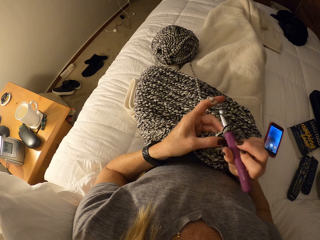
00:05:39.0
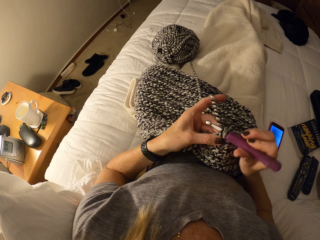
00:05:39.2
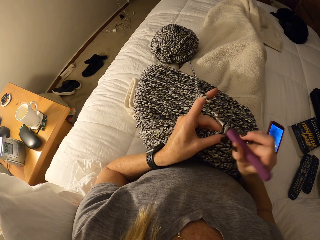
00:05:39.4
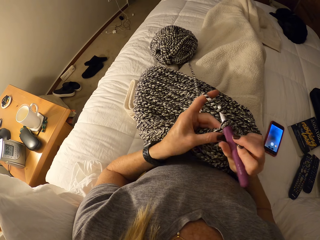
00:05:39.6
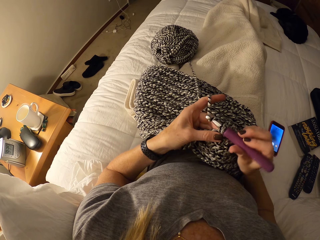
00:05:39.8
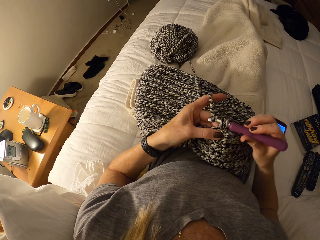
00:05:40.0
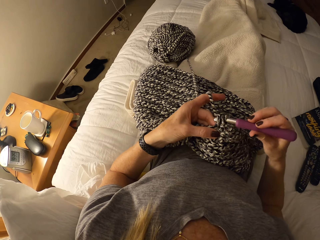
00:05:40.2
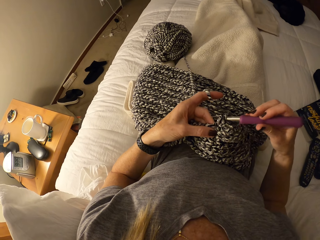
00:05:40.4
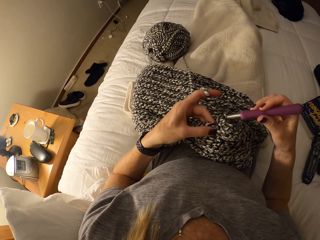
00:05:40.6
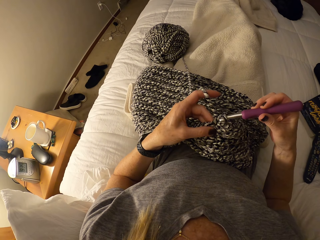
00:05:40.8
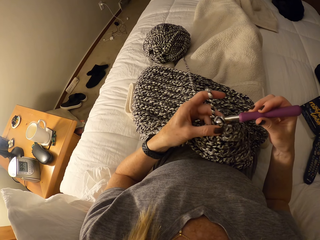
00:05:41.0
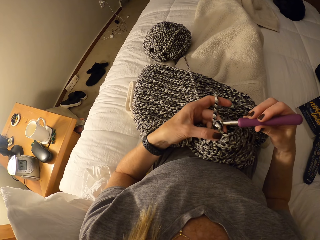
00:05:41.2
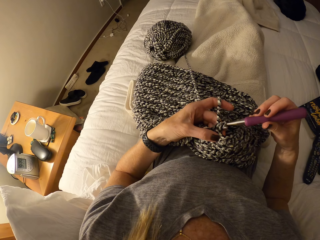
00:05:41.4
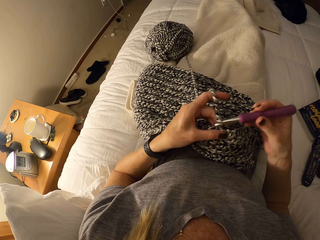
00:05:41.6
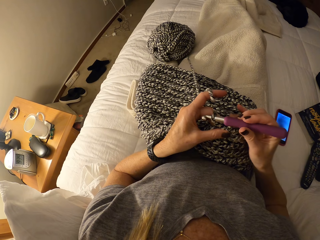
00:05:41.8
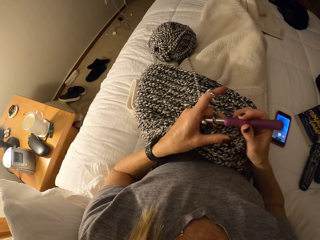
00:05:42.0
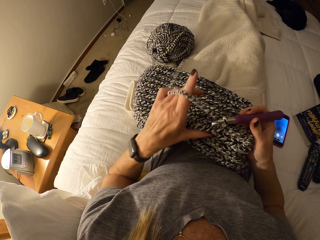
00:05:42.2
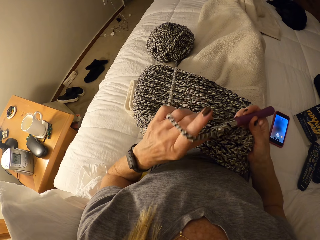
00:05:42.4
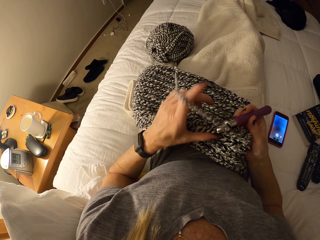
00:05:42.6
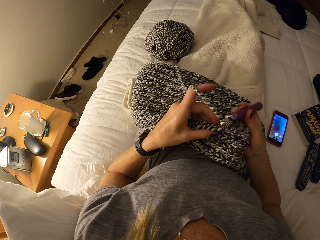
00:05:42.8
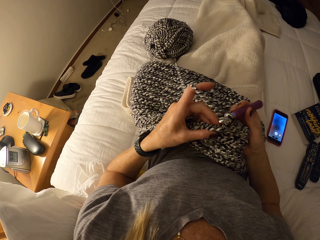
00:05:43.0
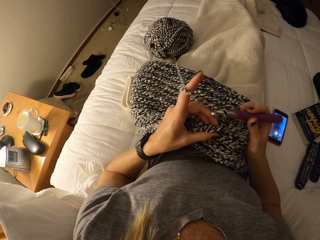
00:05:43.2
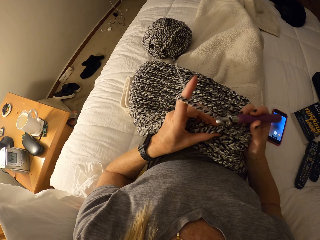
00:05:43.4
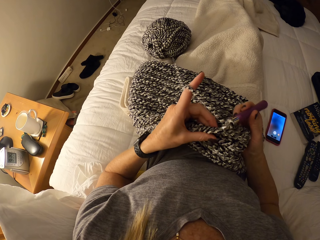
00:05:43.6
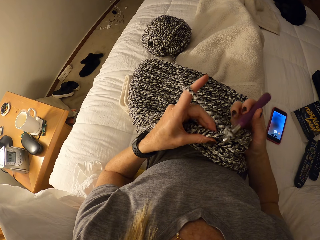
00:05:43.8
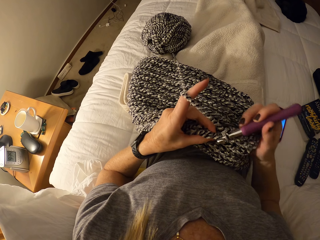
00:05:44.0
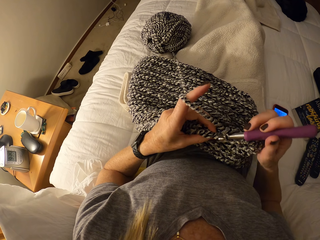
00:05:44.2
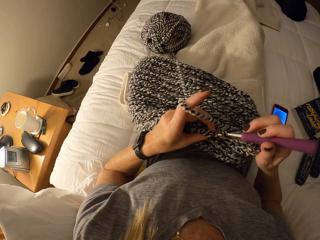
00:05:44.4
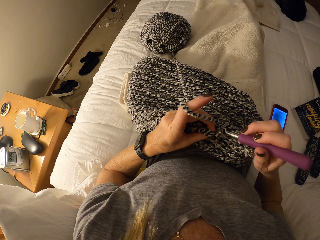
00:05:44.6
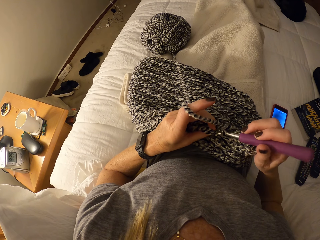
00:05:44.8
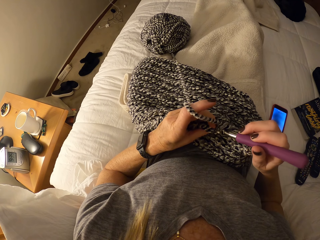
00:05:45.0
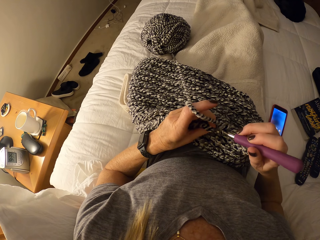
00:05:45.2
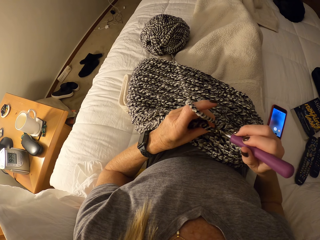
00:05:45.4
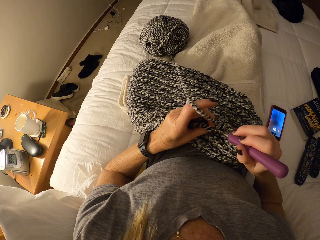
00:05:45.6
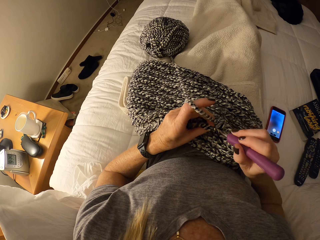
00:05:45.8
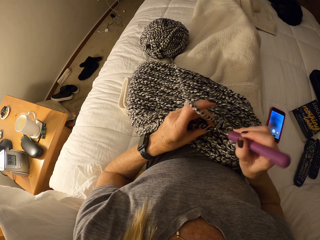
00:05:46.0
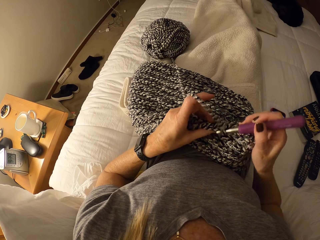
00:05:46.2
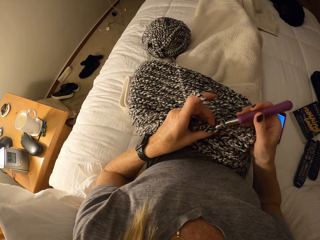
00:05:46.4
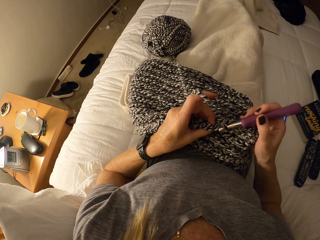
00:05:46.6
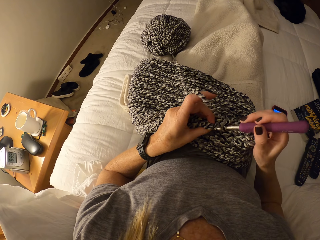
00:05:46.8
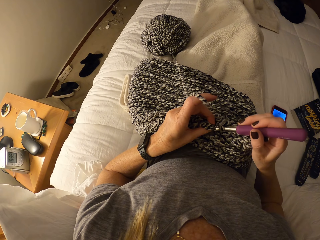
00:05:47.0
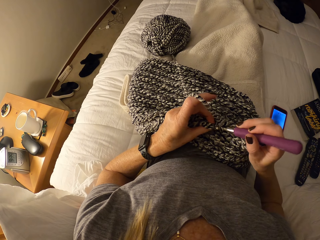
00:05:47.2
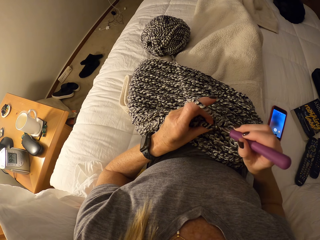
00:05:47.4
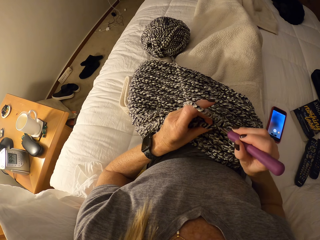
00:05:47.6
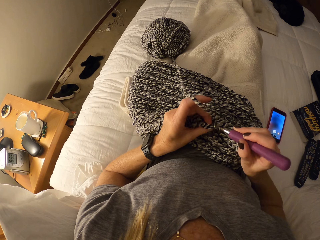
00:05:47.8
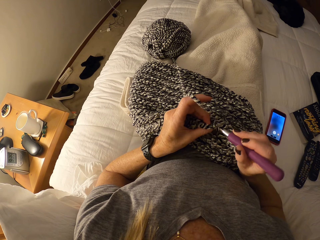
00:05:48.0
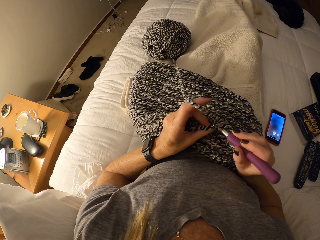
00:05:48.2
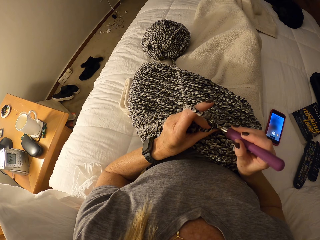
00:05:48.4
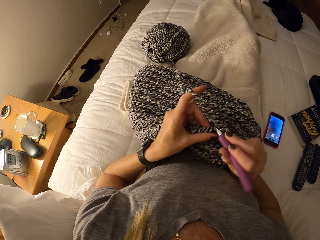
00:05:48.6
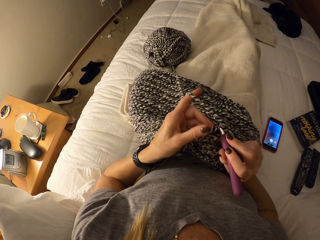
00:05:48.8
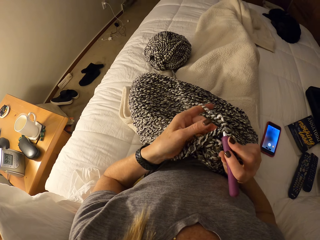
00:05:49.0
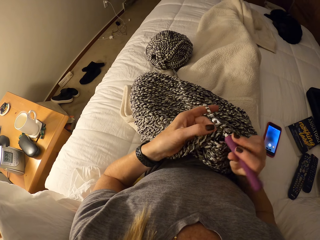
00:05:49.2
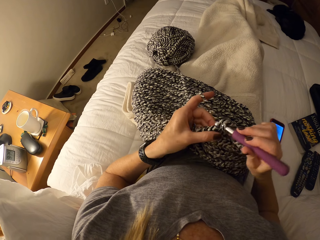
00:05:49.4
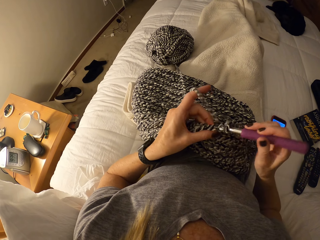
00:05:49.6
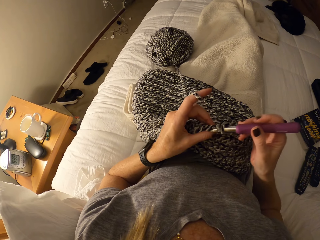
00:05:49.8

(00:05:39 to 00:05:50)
The camera wearer moves her left hand. She crochets the fabric with yarn and the crochet hook.

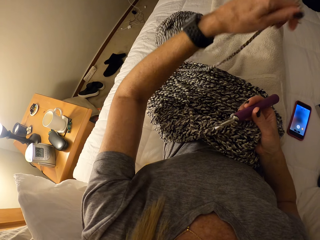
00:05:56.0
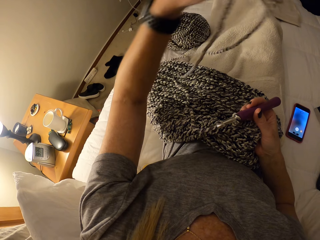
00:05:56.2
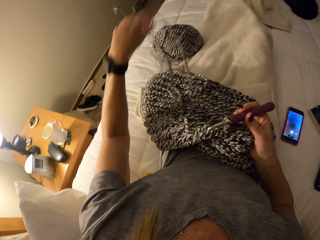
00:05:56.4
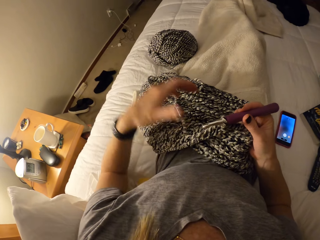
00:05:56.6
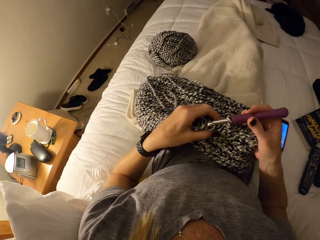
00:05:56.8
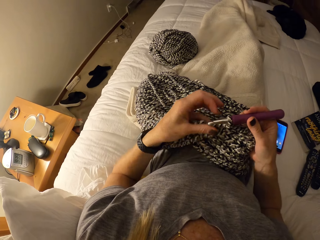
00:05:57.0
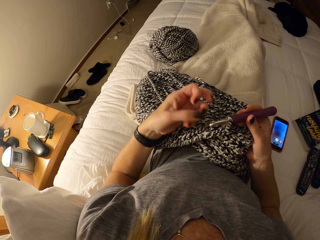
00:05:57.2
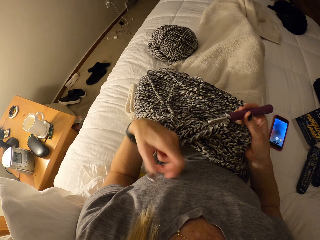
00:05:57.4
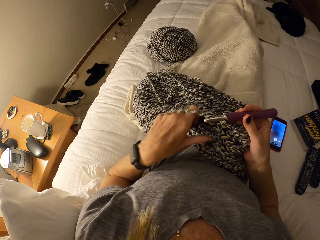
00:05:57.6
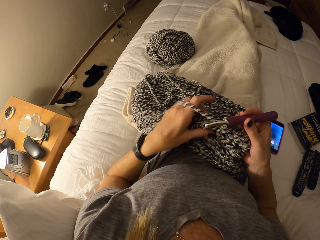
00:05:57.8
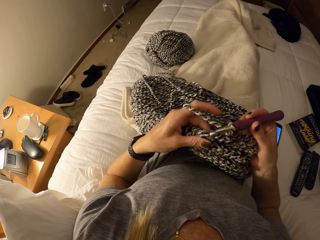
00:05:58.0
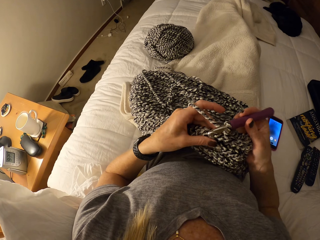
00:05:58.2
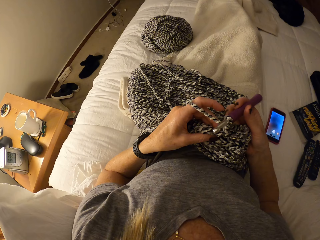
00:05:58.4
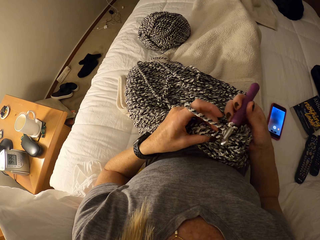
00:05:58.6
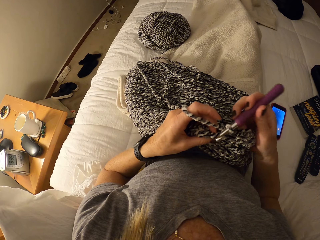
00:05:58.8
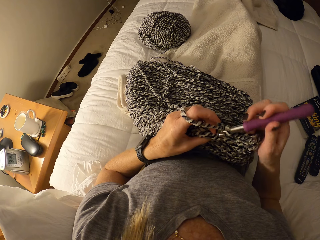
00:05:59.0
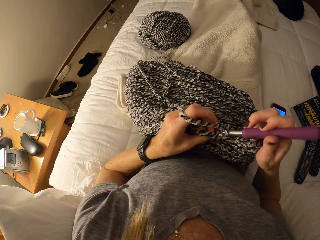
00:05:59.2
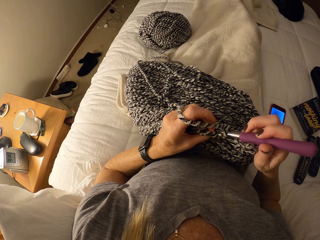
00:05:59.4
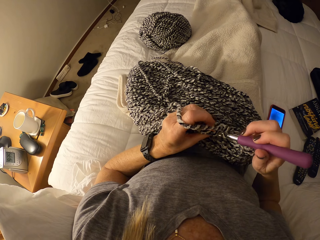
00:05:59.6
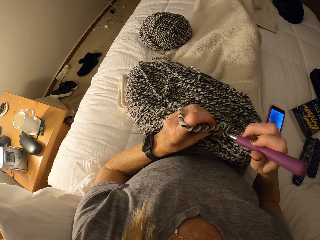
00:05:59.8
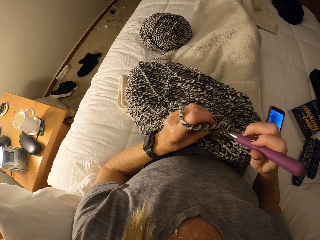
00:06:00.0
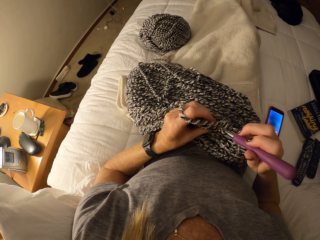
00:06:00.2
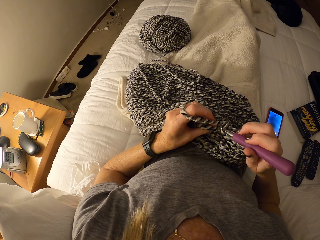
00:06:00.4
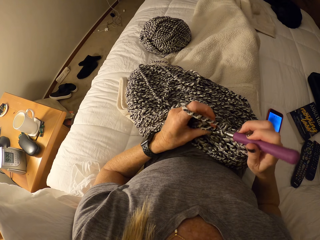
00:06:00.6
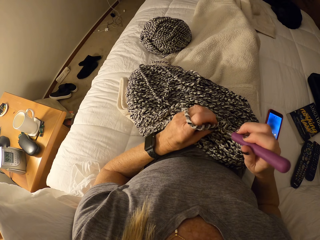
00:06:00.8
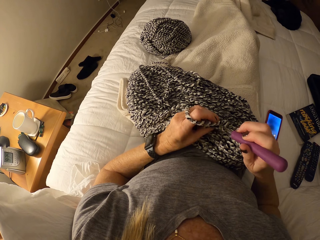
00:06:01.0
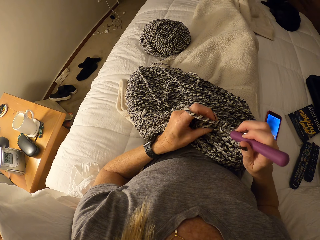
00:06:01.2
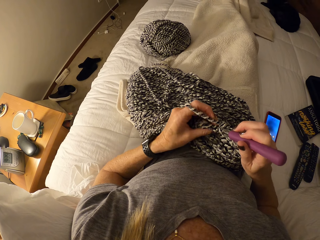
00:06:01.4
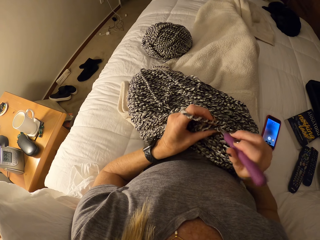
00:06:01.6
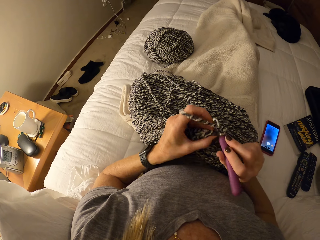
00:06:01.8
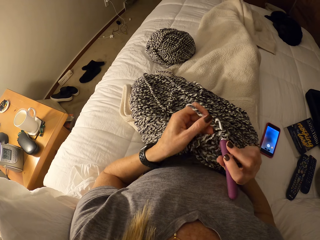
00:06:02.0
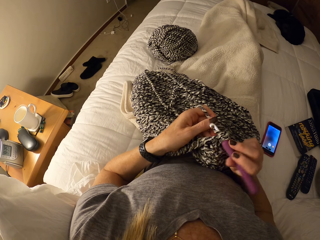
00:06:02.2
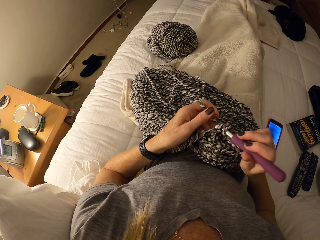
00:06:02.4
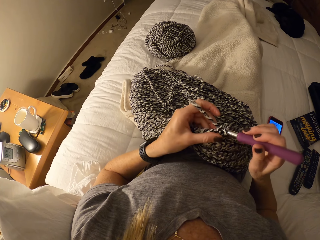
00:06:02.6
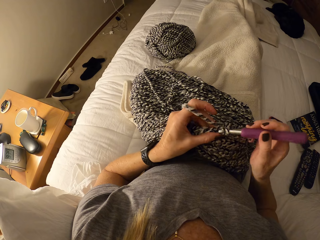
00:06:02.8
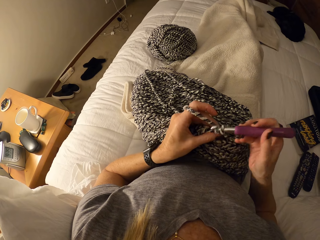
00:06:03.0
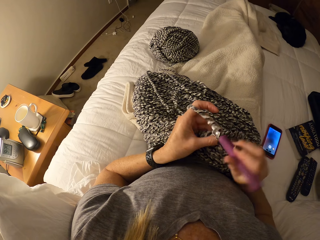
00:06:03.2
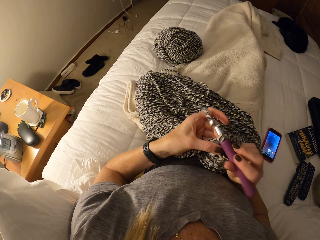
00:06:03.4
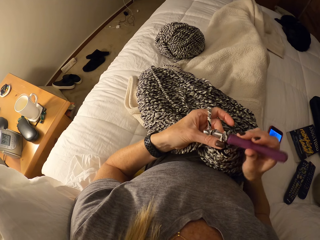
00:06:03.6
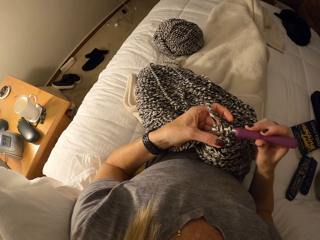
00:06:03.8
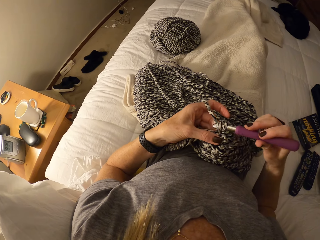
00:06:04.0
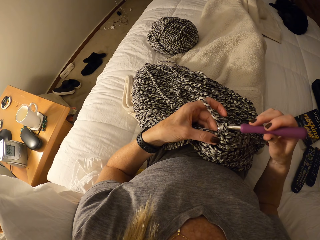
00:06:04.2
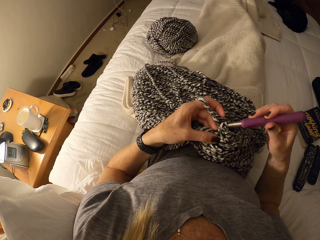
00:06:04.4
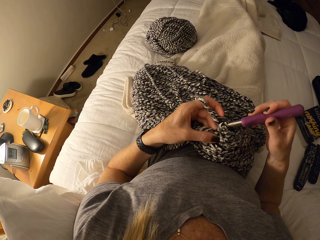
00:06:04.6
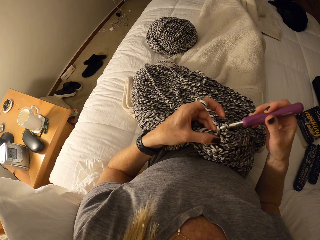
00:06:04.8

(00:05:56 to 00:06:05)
The camera wearer wraps some yarn around her left hand. She rolls the fabric to the finger. She crochets the fabric with yarn and the crochet hook.

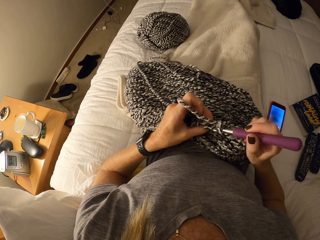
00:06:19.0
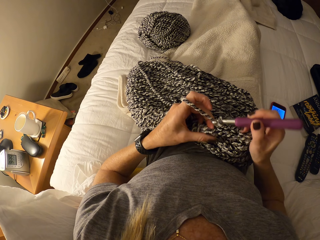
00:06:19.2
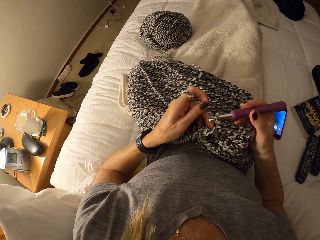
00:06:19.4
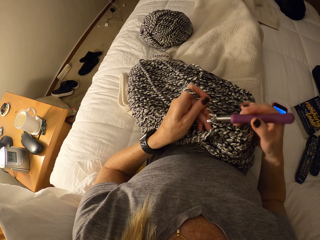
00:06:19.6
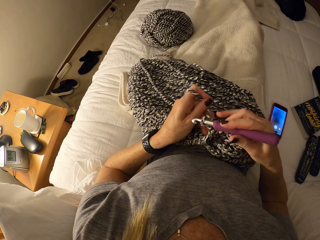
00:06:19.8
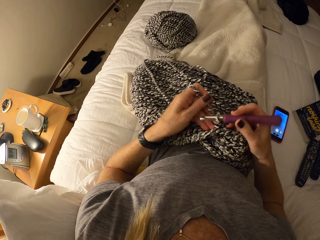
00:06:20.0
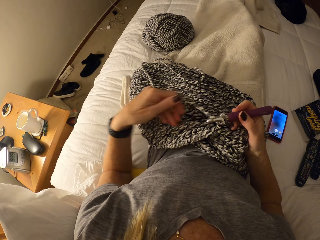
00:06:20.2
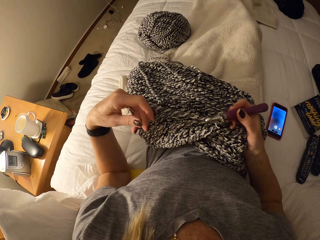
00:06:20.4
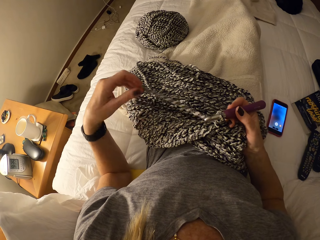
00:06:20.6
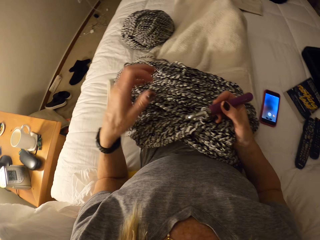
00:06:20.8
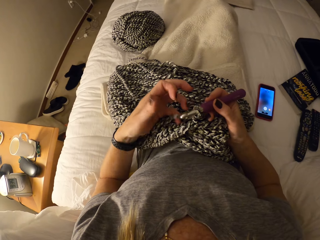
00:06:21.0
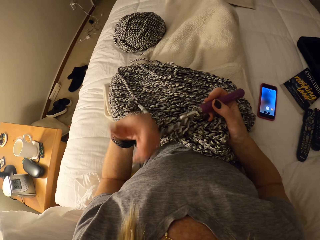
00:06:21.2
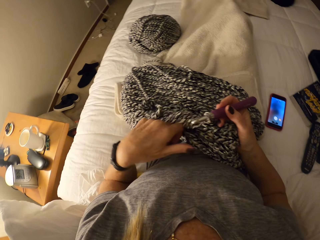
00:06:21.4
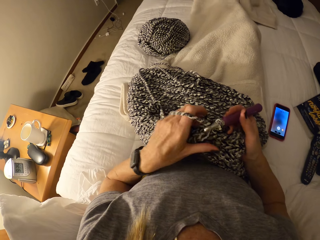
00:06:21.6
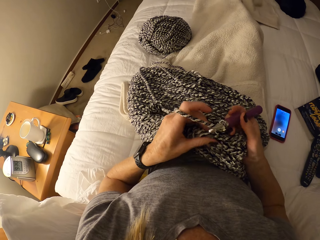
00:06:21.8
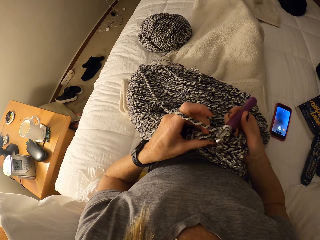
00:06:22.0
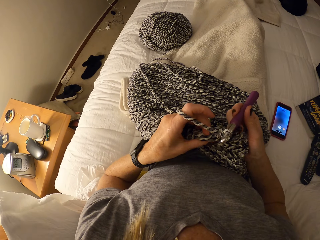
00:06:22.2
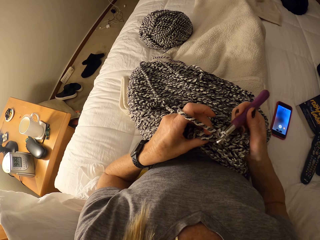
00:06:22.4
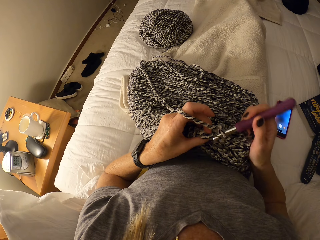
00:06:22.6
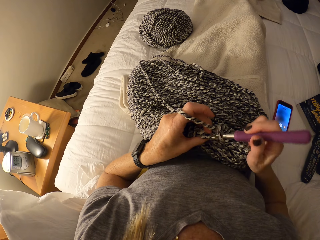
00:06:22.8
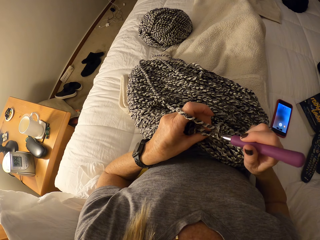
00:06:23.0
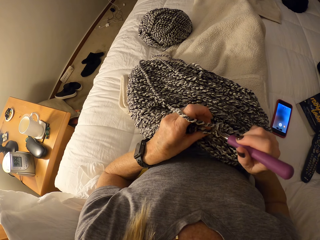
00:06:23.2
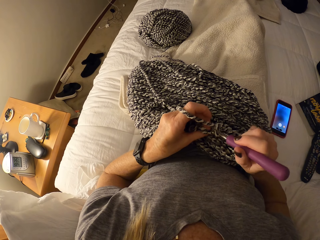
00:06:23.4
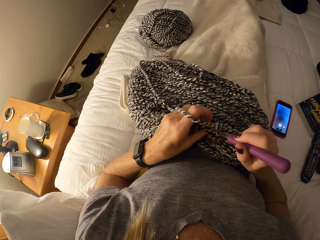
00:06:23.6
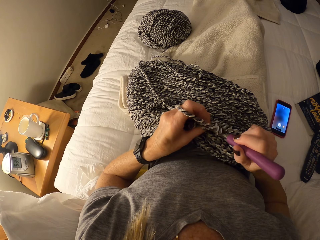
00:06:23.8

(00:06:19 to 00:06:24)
The camera wearer drops the yarn in her left hand. She wraps some yarn around her left hand. She crochets the fabric with yarn and the crochet hook. She rolls the fingers to the fabric.
